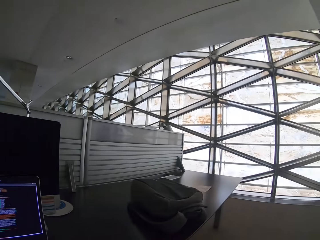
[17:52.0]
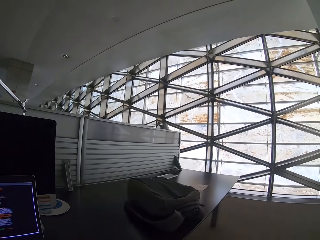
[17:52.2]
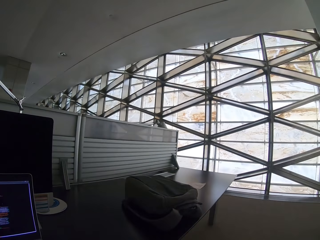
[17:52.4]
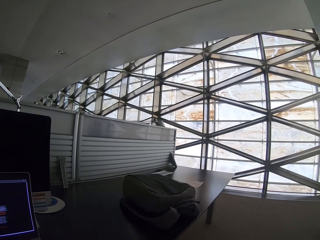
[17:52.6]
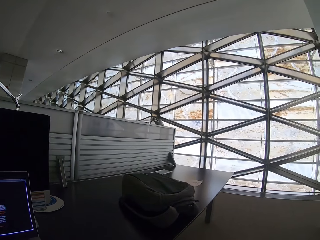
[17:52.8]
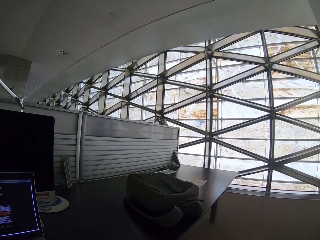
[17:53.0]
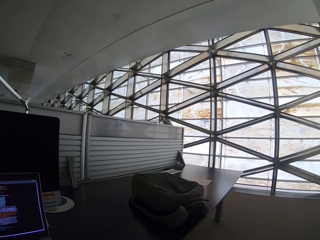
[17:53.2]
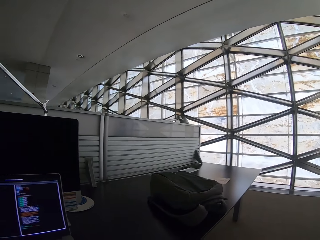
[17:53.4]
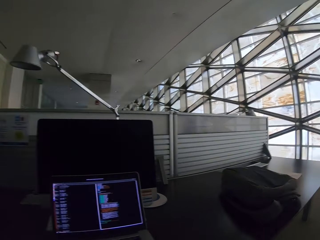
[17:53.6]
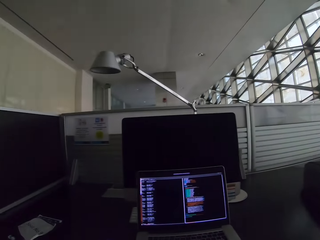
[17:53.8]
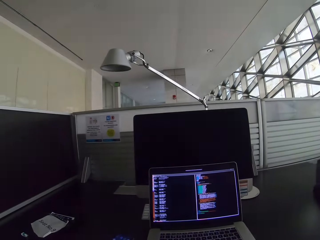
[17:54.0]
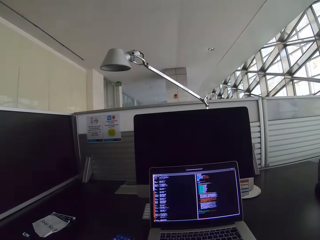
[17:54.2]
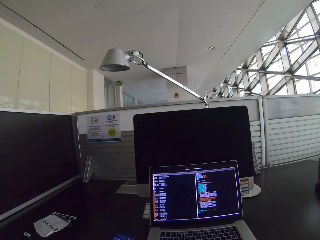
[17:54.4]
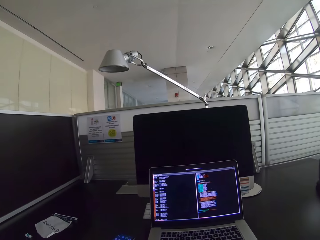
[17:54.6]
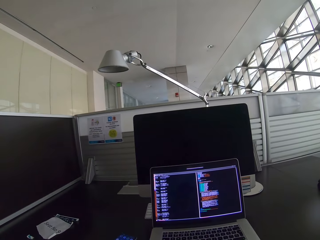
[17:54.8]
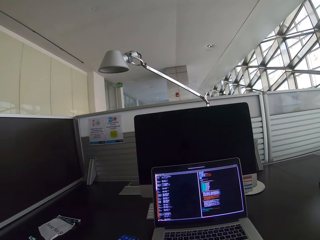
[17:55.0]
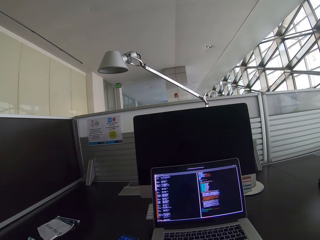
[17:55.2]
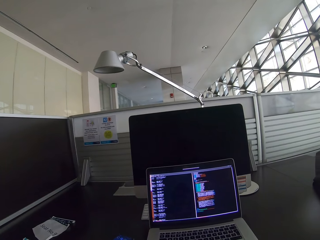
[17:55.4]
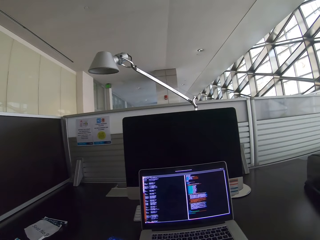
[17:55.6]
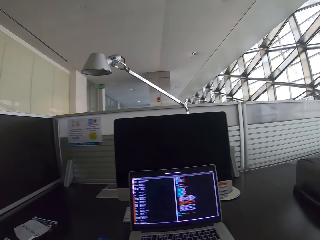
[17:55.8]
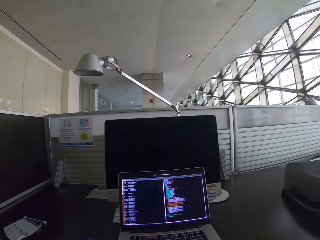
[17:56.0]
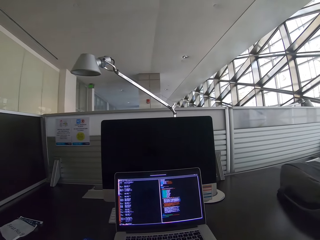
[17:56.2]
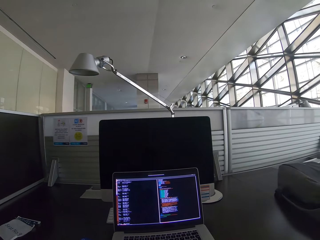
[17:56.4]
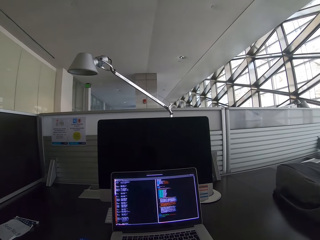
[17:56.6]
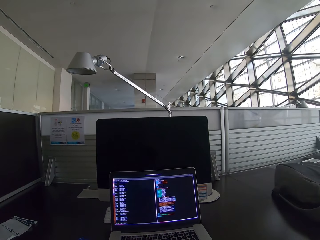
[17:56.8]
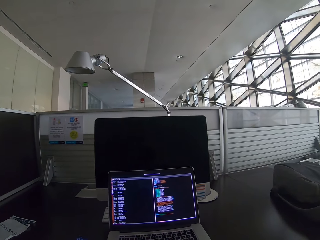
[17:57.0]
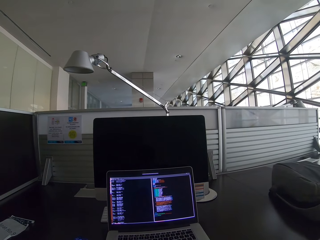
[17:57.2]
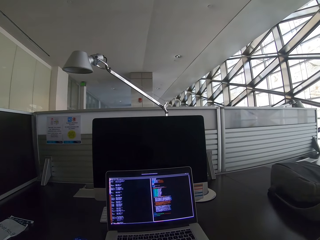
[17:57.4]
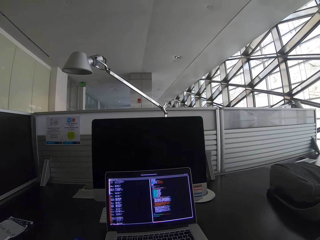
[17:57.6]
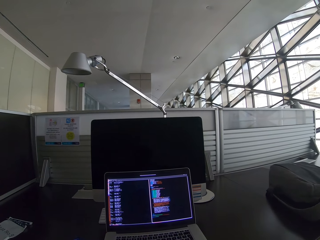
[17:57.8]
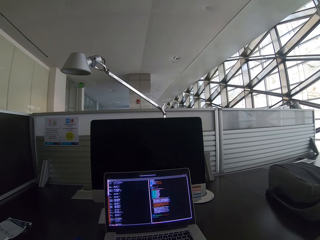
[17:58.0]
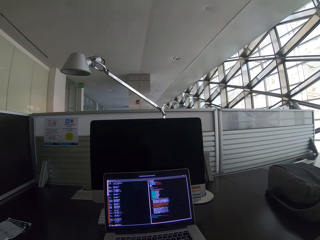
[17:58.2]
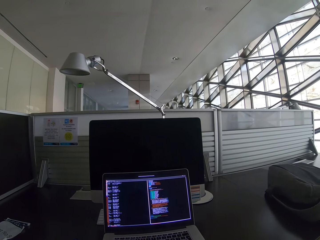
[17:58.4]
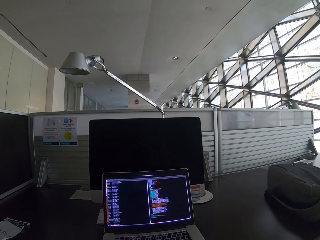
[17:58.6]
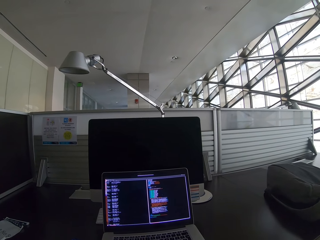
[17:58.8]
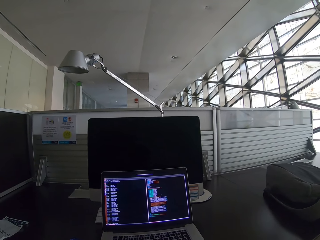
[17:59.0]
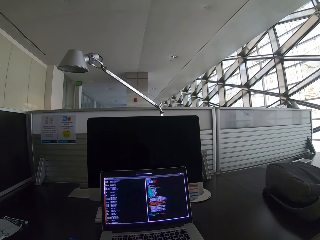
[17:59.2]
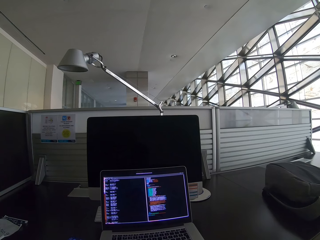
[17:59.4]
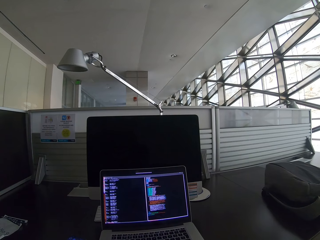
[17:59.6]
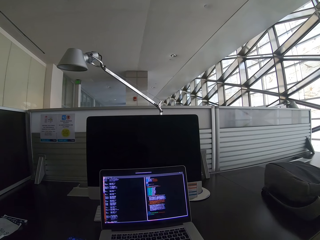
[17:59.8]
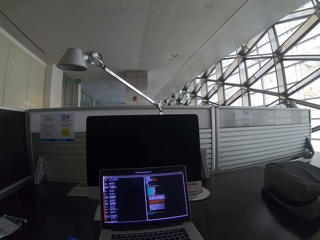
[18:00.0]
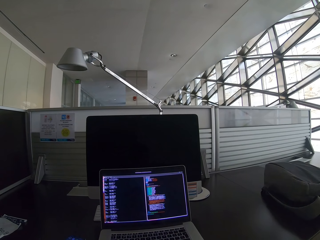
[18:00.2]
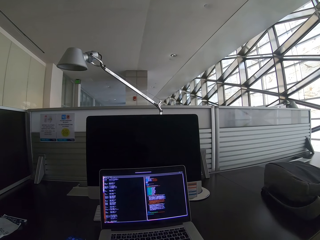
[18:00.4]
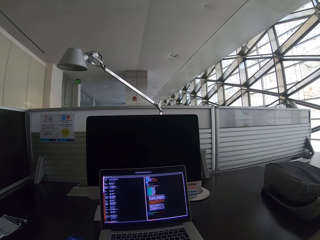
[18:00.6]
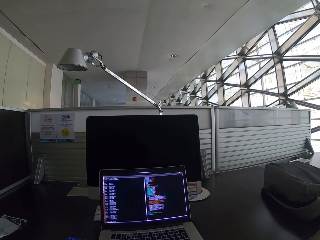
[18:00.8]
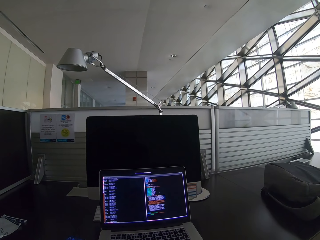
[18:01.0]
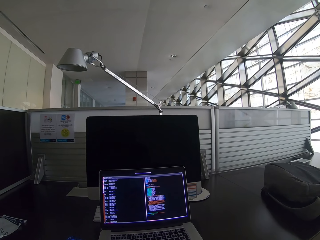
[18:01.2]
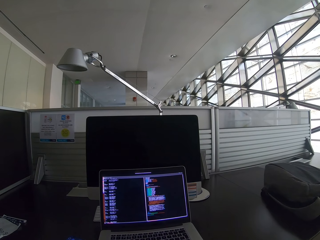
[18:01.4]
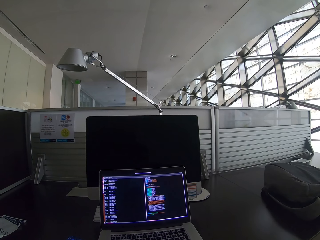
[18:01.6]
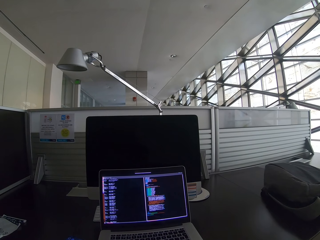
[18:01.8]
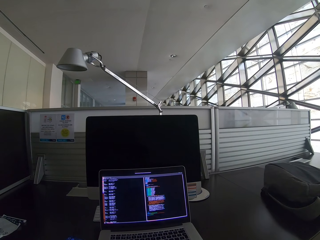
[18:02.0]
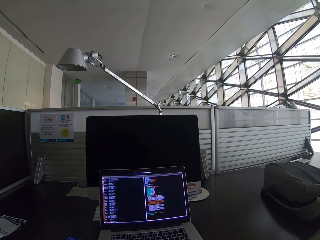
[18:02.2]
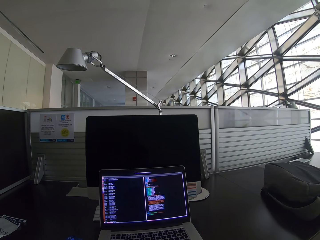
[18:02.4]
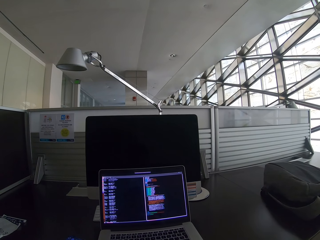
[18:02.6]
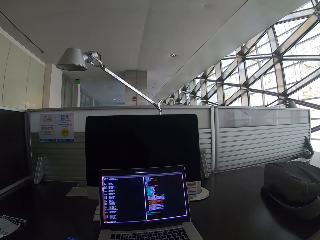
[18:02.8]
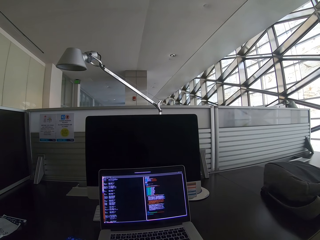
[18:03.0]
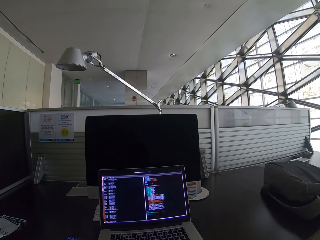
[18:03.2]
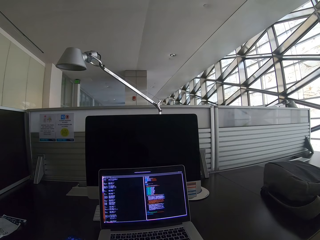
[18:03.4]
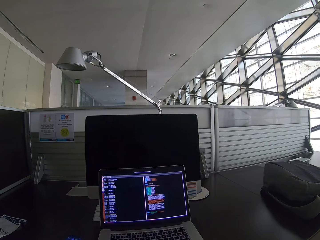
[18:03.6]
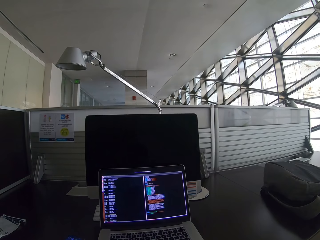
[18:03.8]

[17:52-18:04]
The camera wearer looks at the louvered wall. They look at a backpack on a table. They look at the laptop.

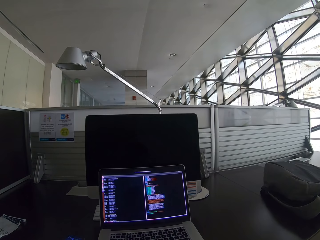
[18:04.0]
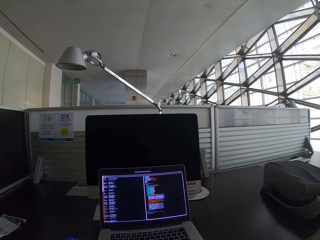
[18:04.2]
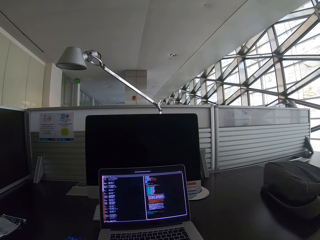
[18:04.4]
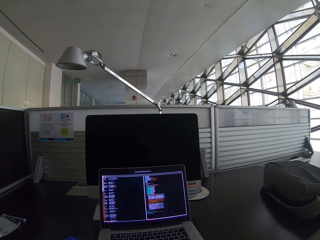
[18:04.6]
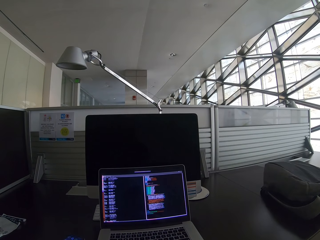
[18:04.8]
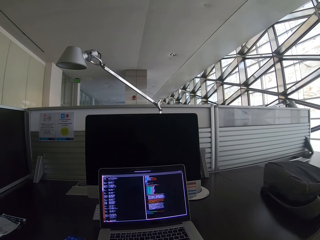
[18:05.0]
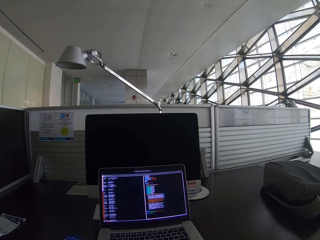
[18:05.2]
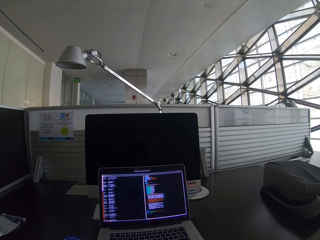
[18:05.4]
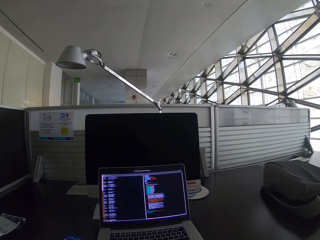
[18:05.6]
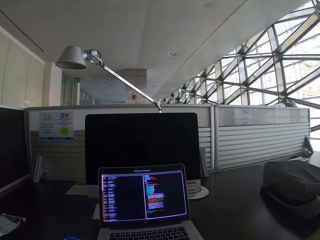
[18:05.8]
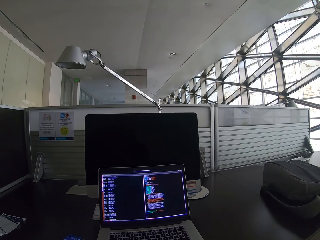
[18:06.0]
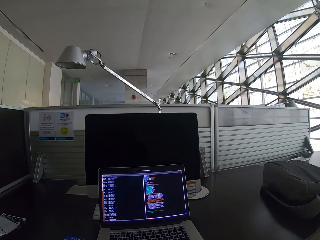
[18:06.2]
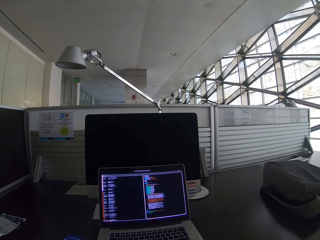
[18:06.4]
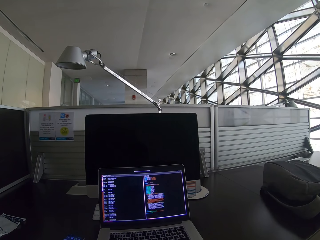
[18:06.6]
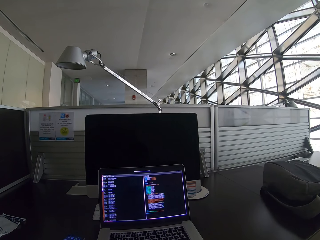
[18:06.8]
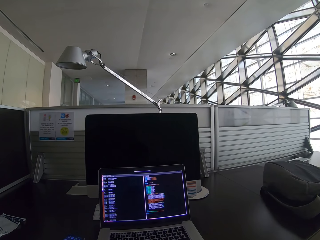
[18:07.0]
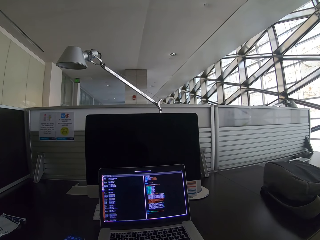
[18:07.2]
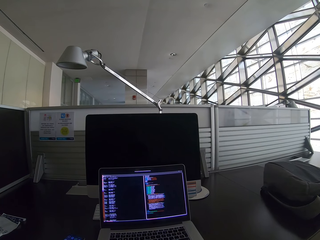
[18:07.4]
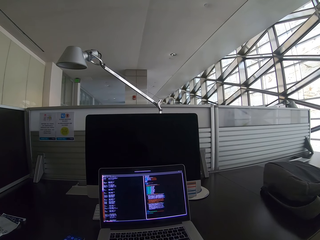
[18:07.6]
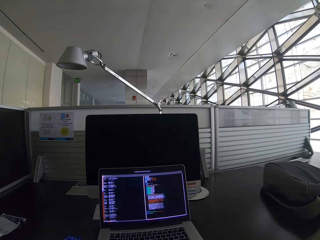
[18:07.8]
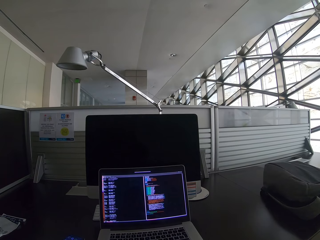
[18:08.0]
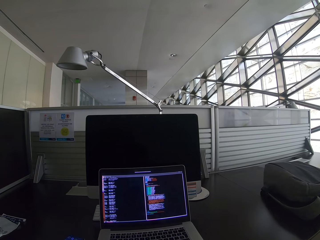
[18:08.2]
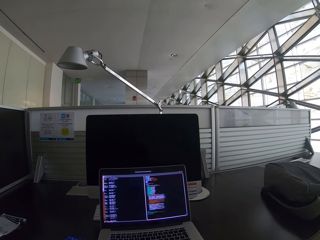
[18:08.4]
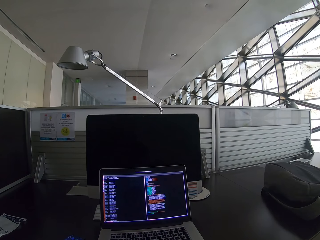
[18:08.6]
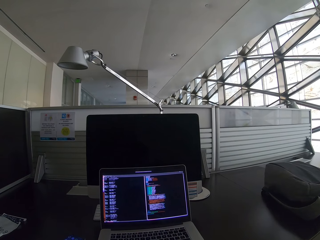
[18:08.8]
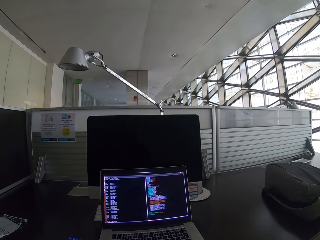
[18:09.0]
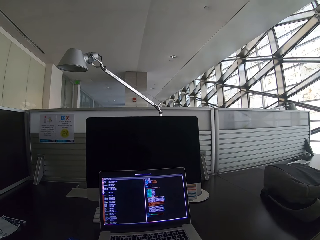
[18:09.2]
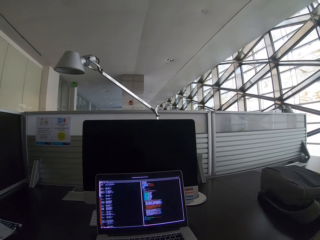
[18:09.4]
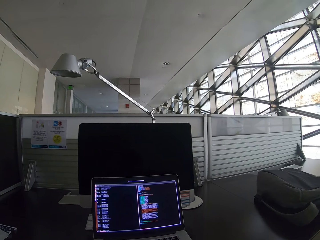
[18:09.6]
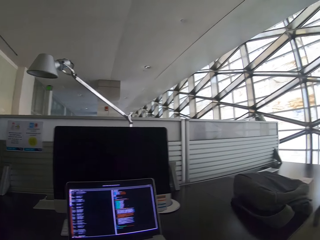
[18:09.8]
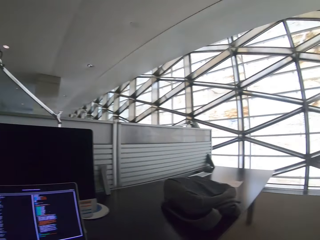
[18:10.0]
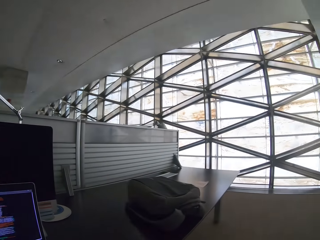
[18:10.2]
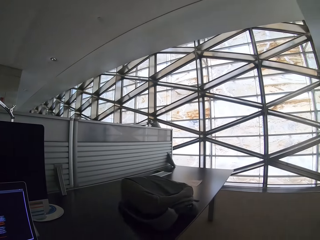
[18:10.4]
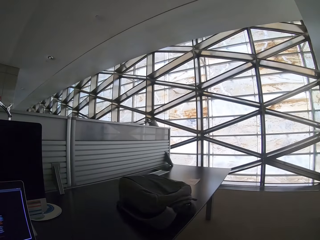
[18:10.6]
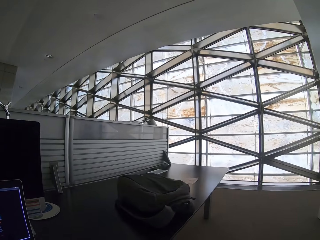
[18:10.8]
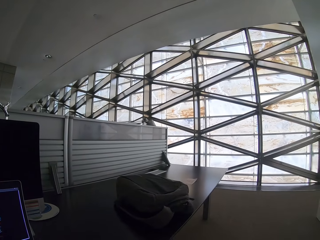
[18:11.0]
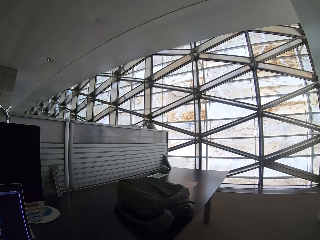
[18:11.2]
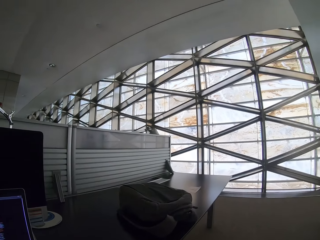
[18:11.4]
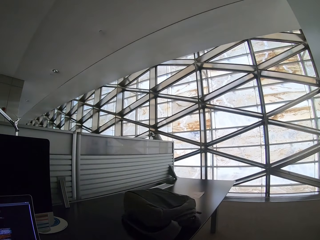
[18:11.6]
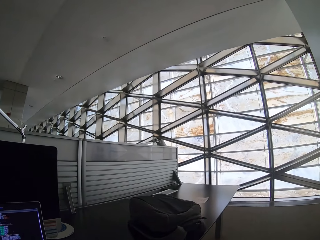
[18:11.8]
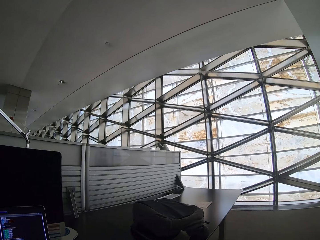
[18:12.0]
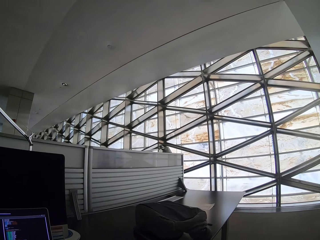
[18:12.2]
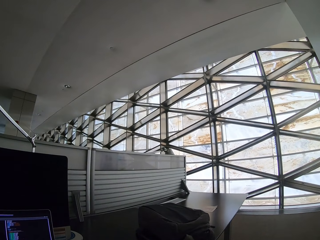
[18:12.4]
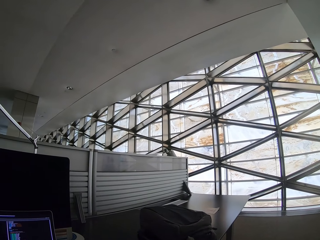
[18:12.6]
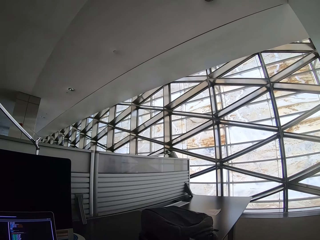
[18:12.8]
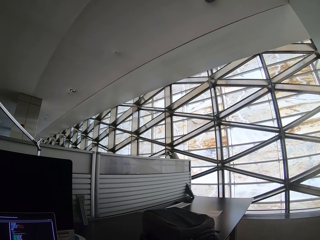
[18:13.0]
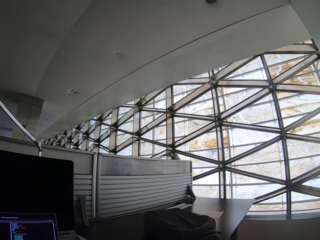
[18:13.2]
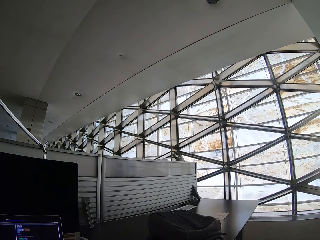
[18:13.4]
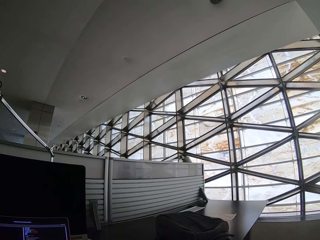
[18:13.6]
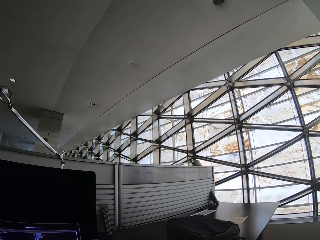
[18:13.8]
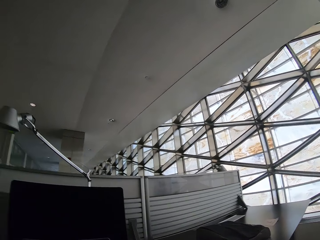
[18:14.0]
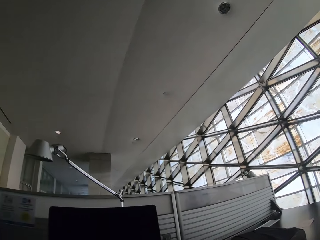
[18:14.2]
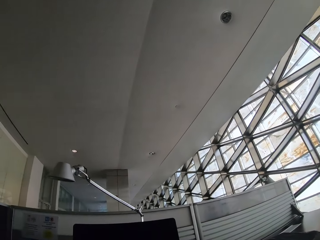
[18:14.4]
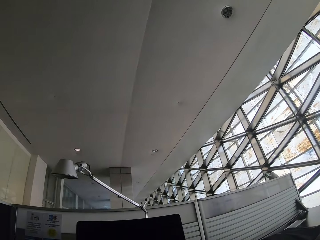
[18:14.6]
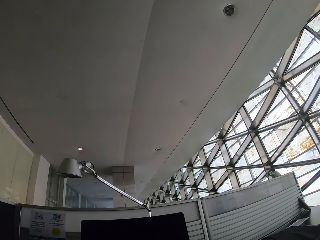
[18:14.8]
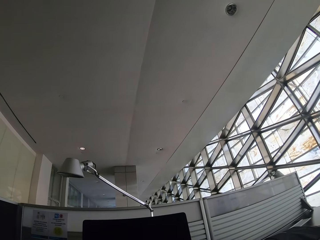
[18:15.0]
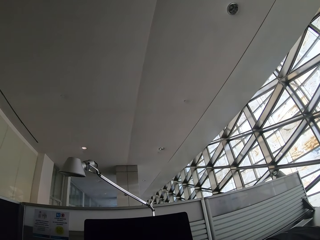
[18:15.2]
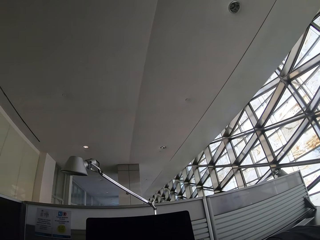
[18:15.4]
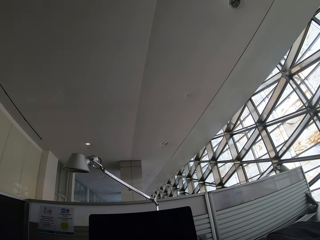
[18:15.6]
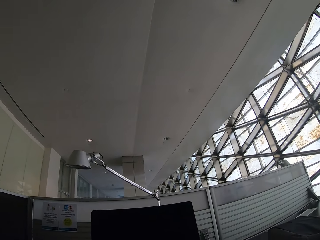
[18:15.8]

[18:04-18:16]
The camera wearer looks at the louvered wall. They look at a backpack on a table. They look at the ceiling.
